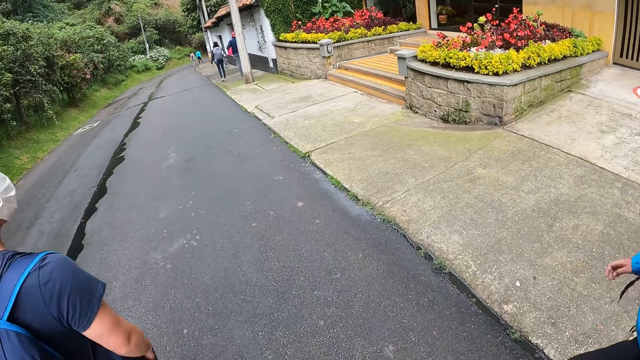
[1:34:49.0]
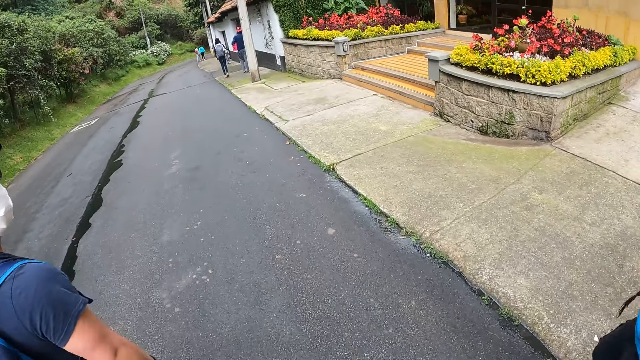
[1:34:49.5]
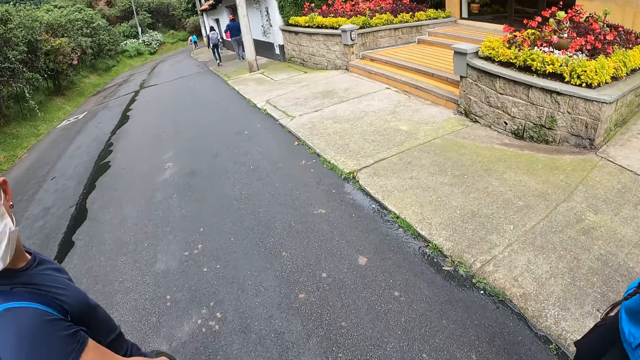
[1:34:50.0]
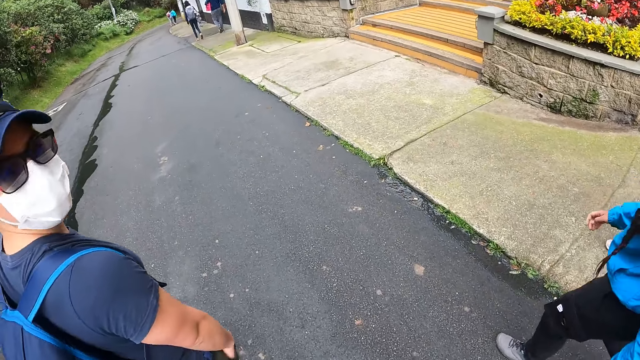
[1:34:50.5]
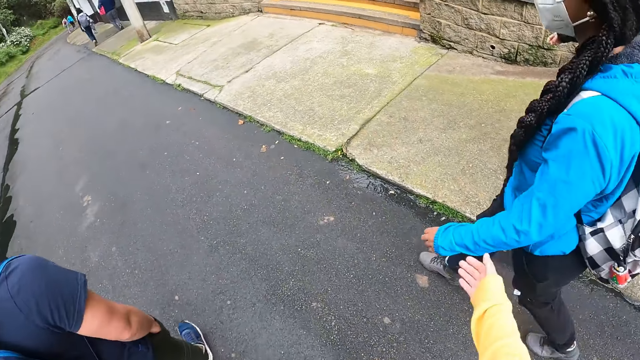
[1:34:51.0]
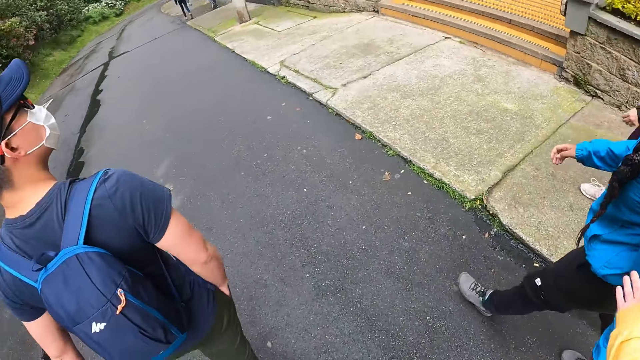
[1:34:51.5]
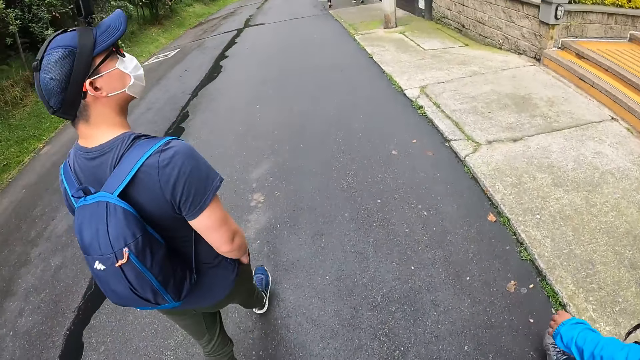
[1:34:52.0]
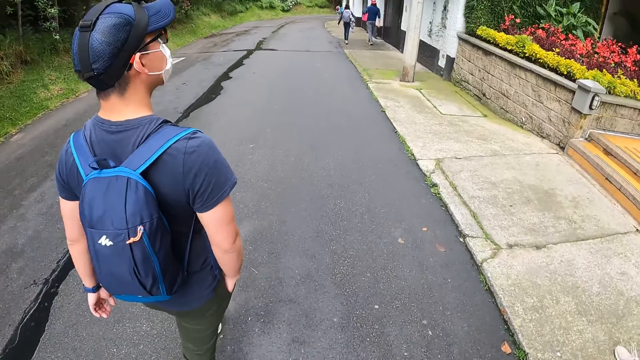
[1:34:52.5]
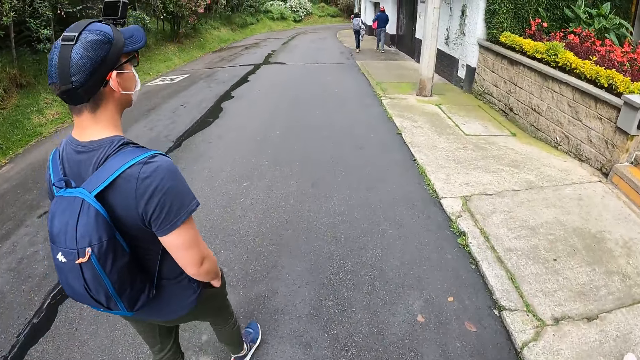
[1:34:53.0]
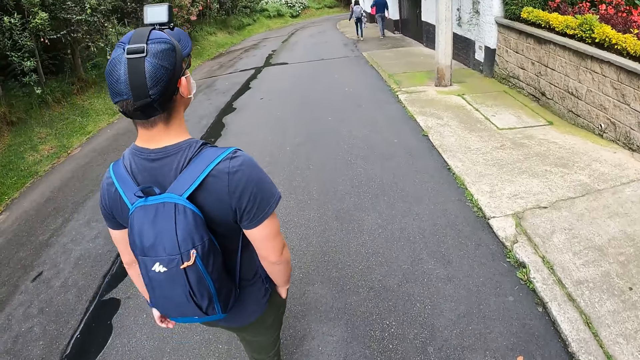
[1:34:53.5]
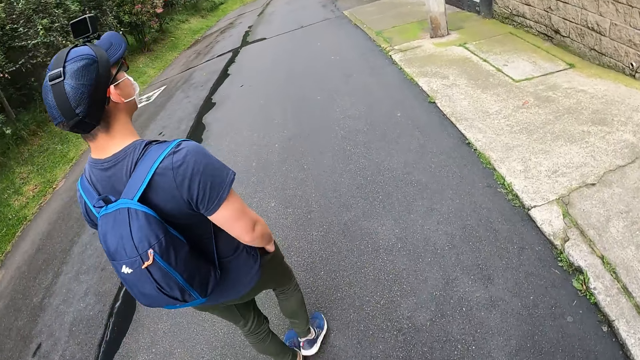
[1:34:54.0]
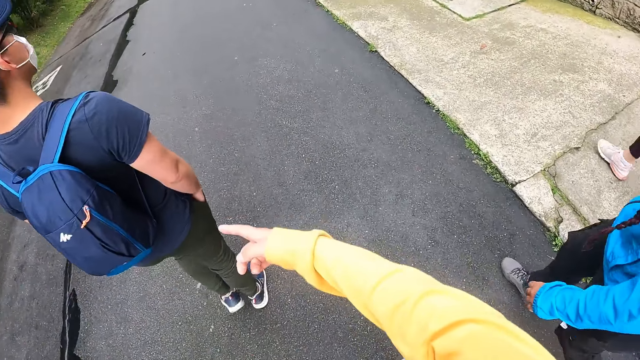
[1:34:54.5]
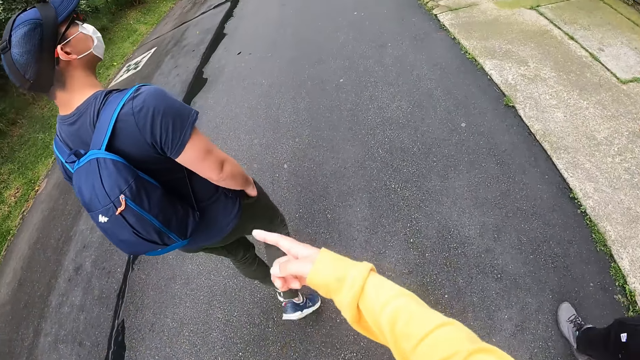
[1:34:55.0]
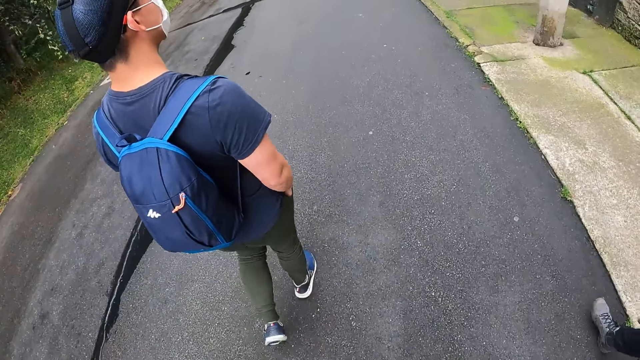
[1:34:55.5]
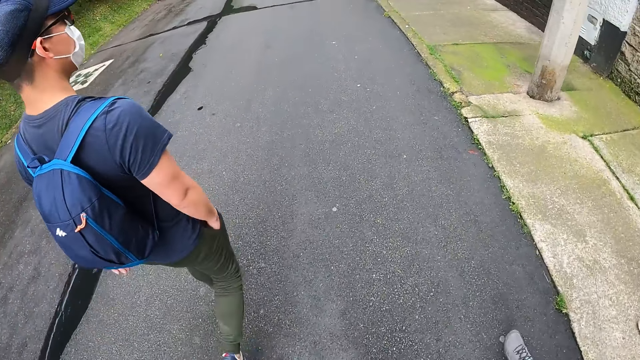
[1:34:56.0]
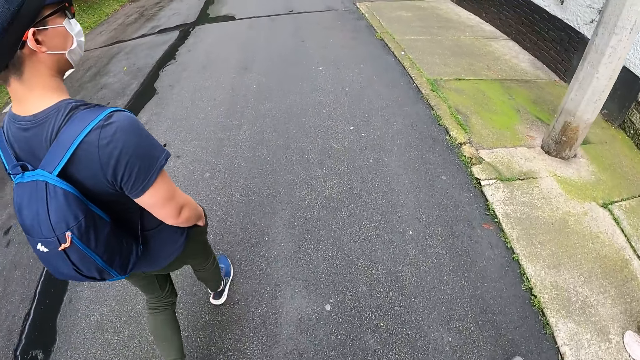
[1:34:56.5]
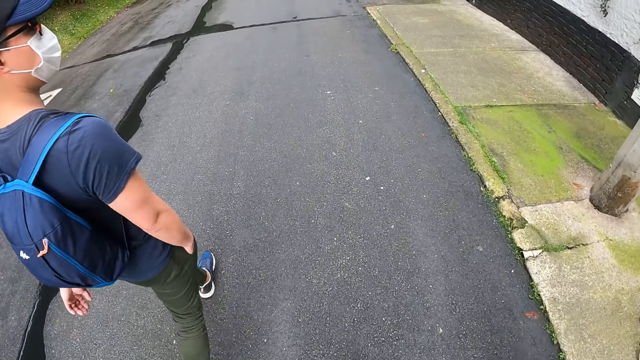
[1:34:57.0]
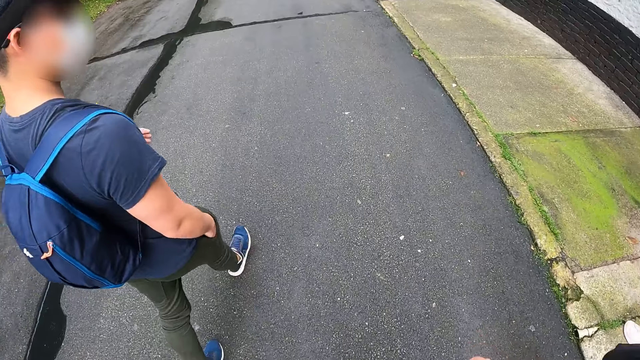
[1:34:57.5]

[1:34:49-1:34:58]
The camera wearer lifts the right hand. They look at a person. They point a finger with the right hand. They look at the person.

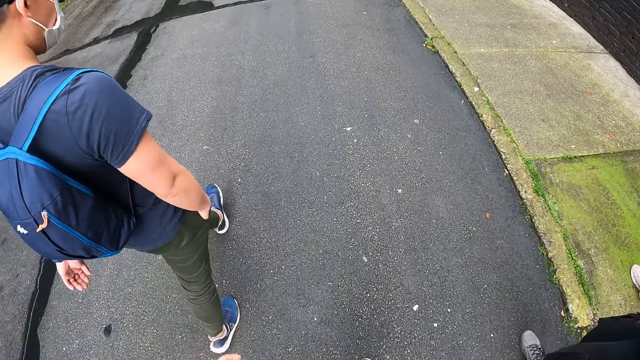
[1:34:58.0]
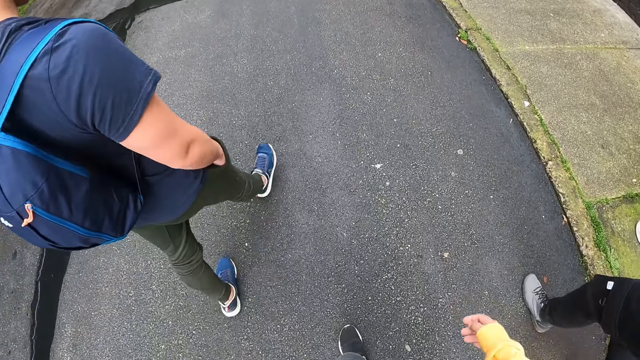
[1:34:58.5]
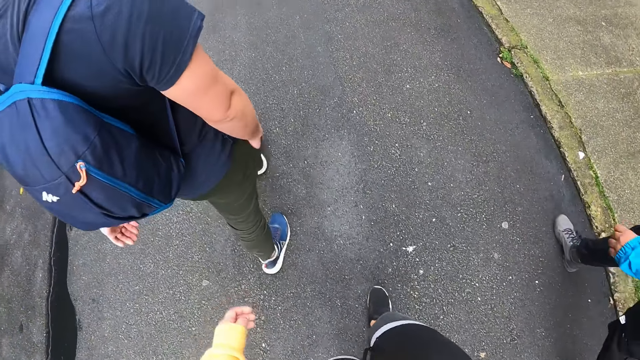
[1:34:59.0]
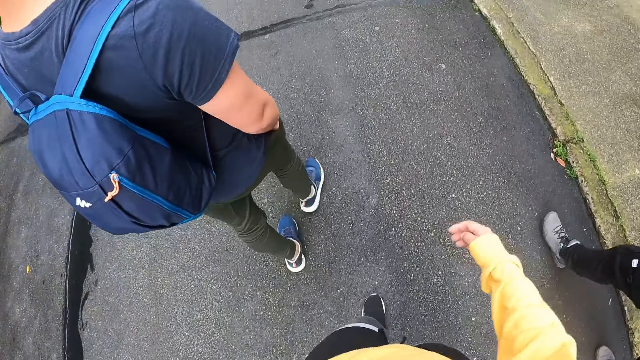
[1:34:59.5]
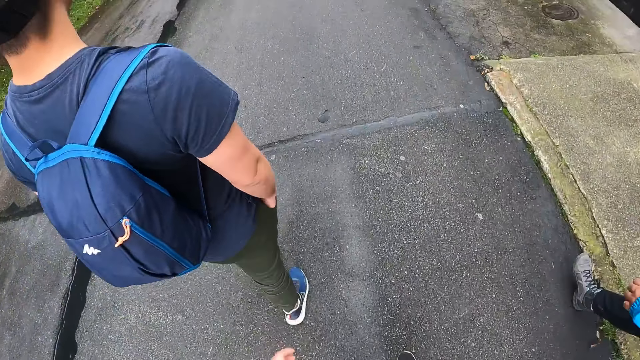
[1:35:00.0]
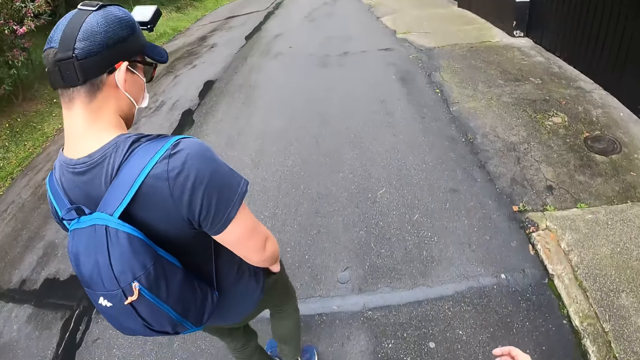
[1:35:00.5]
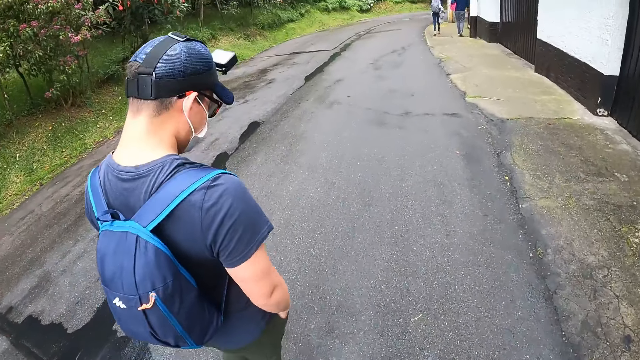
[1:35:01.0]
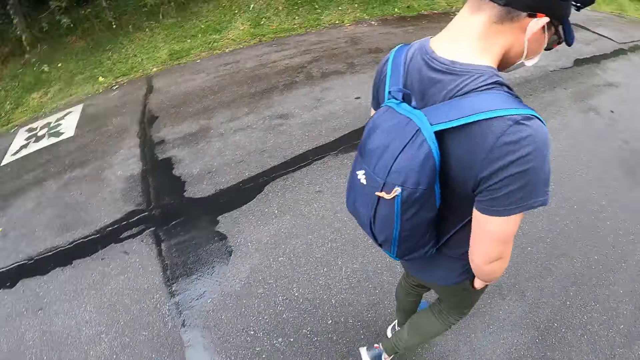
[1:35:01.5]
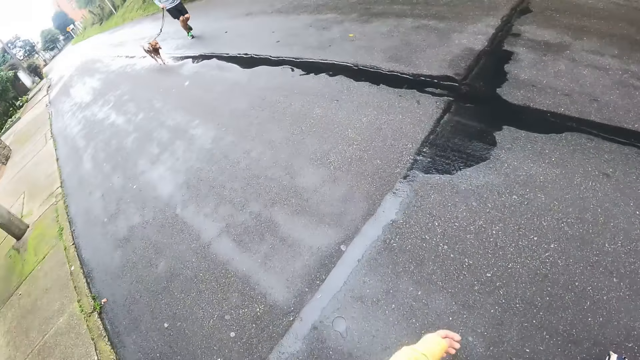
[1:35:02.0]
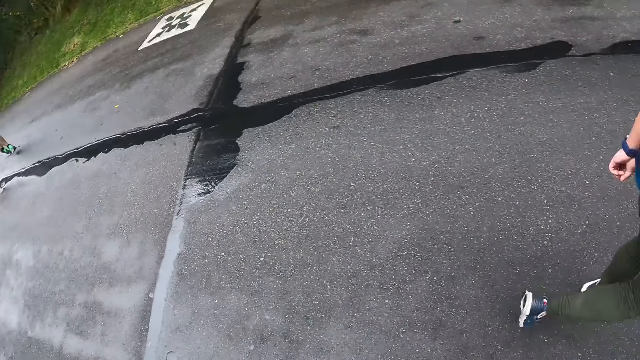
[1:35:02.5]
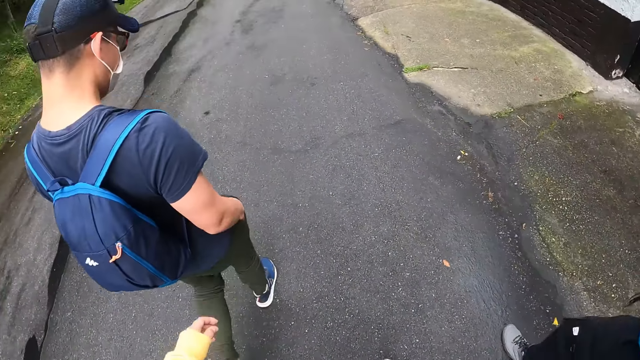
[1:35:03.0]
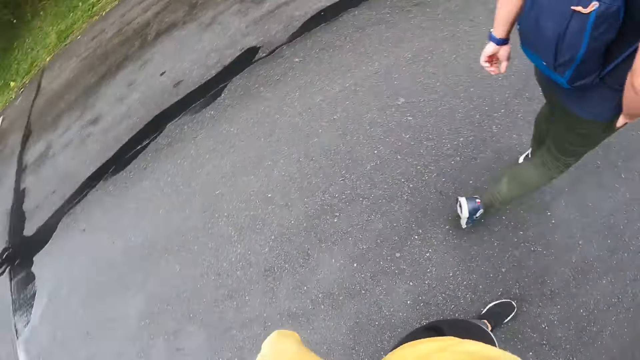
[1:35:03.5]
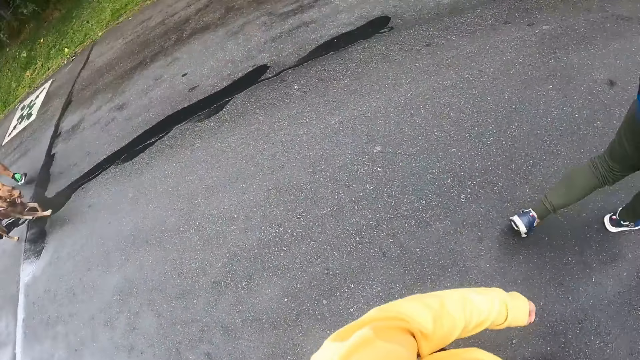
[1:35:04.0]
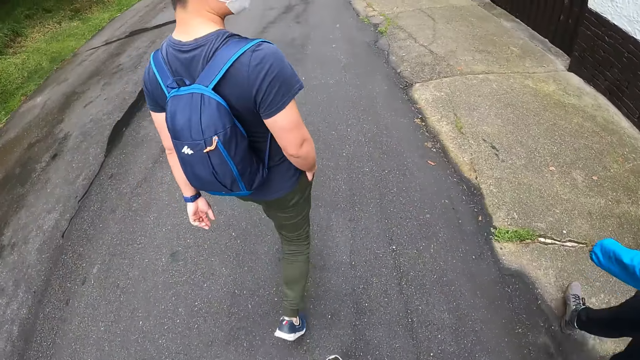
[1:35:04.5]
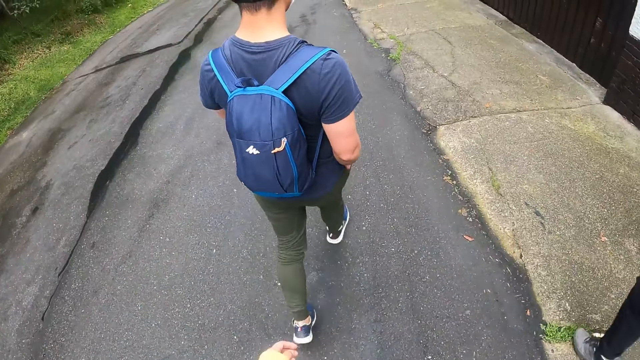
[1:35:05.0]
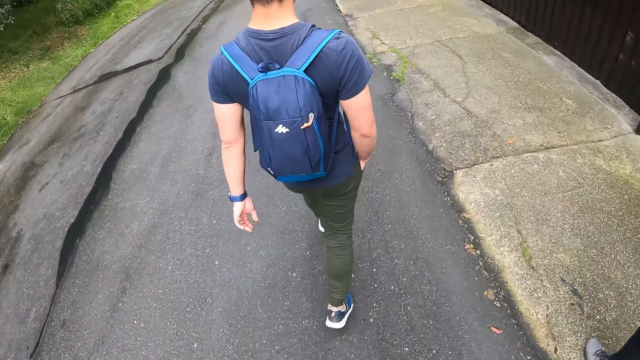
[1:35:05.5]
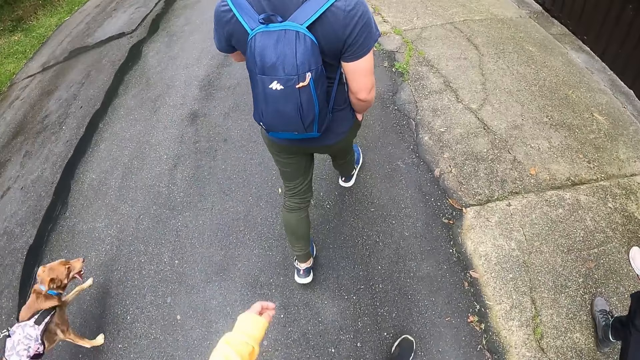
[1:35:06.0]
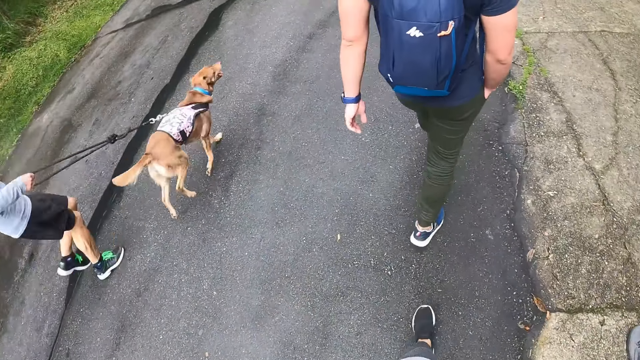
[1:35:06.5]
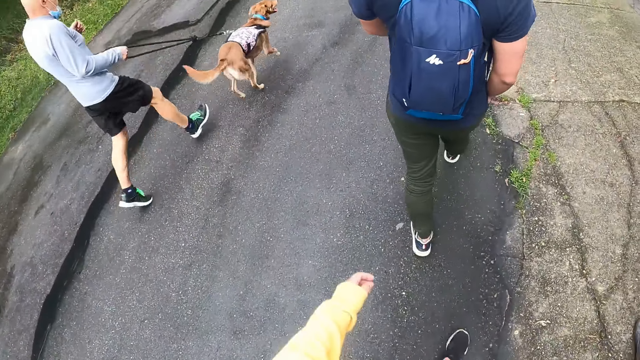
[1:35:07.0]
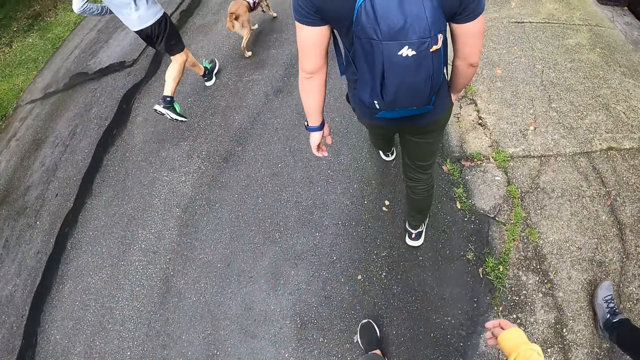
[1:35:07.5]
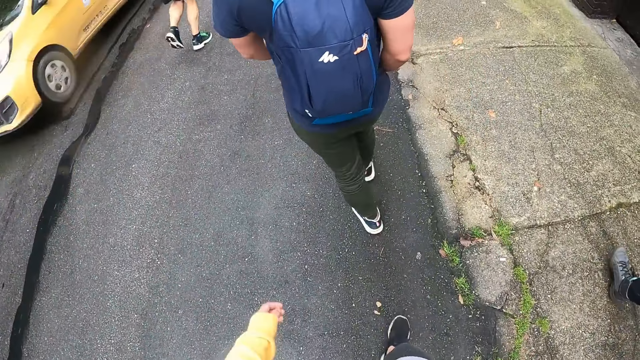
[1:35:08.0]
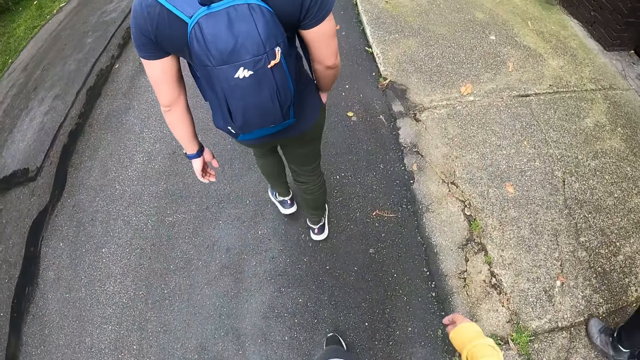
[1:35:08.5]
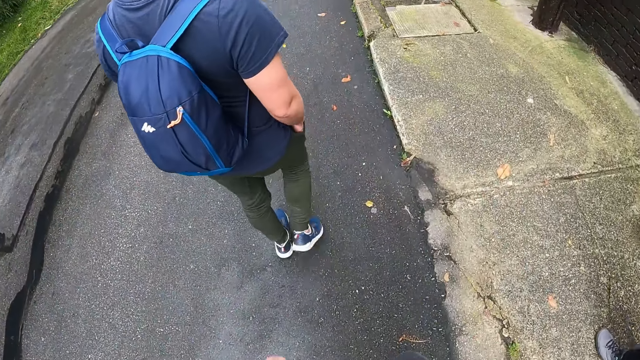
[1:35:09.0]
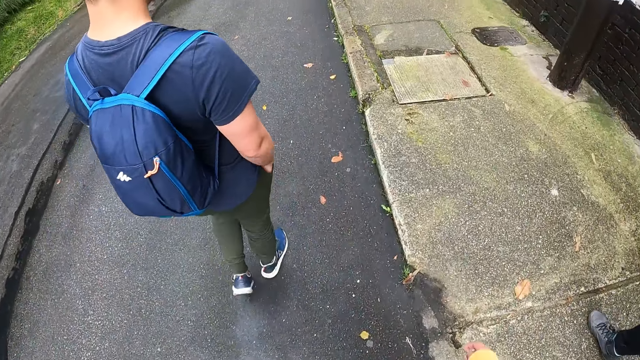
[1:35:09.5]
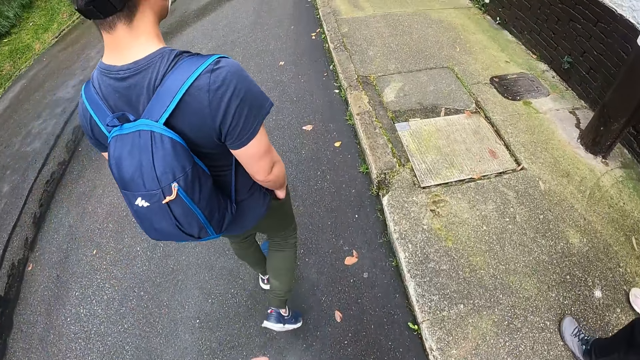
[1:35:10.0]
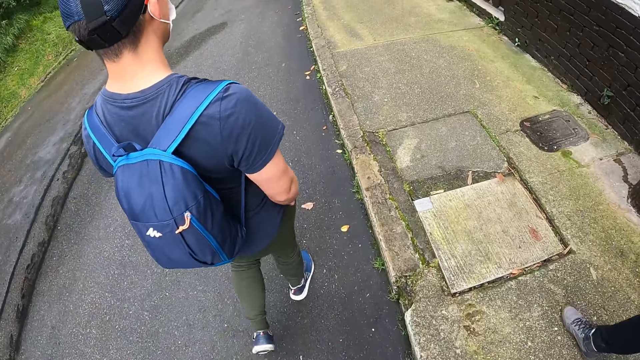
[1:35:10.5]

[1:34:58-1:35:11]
The camera wearer moves the left hand. They look at the legs. They look at the bag of a person. They look at the person. A man jogs on the road with a dog on a leash in his right hand. The camera wearer looks around. They move the left hand. They look at another person. They look at the first person. They look at the other person with a dog. They move hands. A yellow car drives past the camera wearer. The camera wearer looks at the bag of the first person. They move hands.
